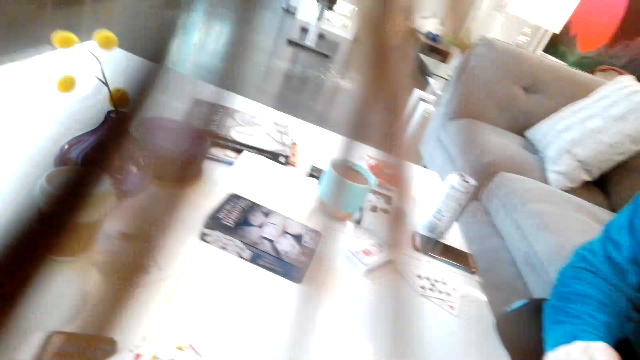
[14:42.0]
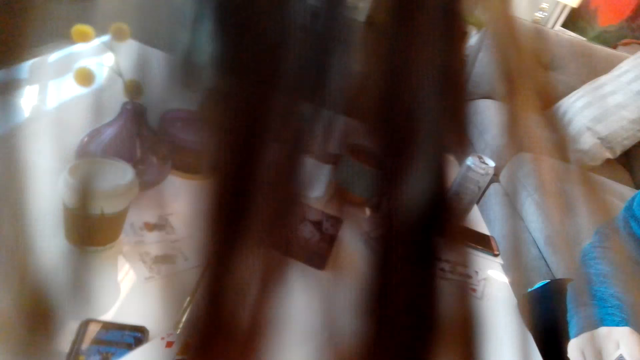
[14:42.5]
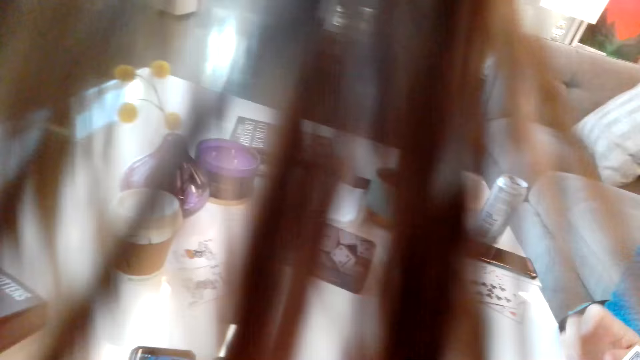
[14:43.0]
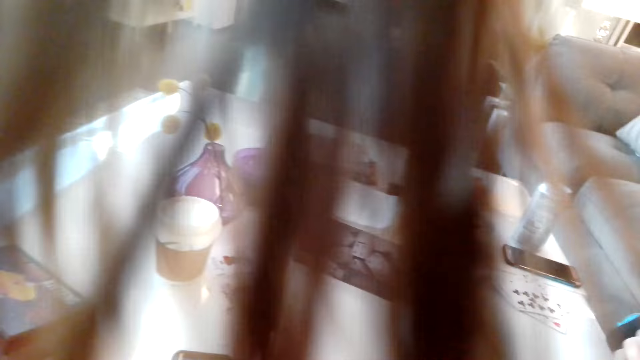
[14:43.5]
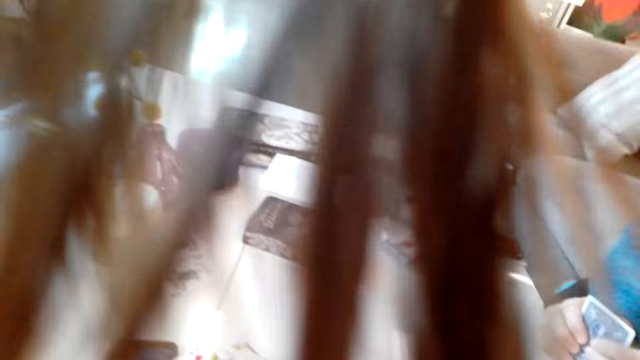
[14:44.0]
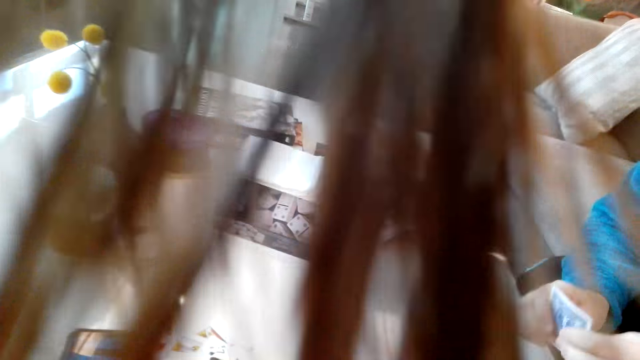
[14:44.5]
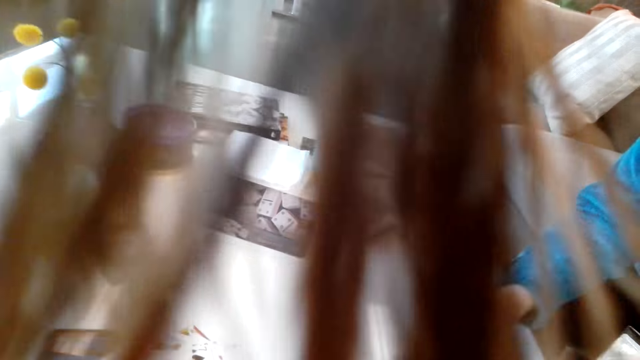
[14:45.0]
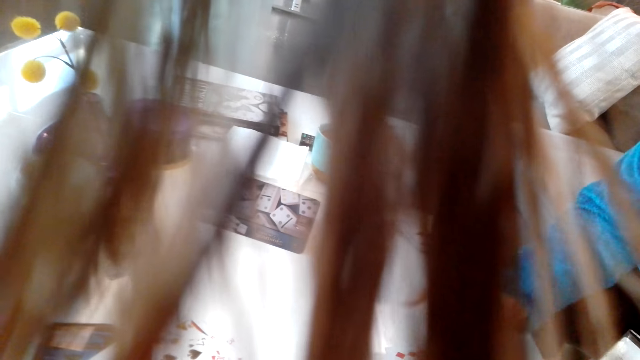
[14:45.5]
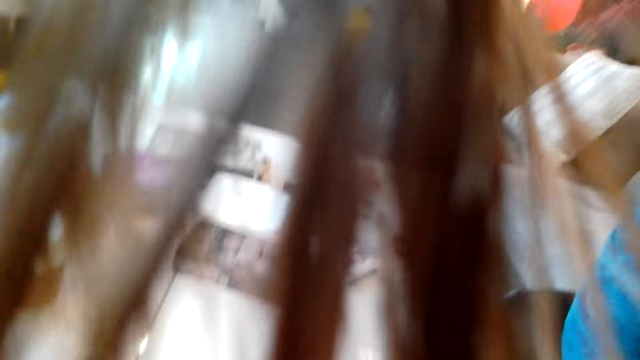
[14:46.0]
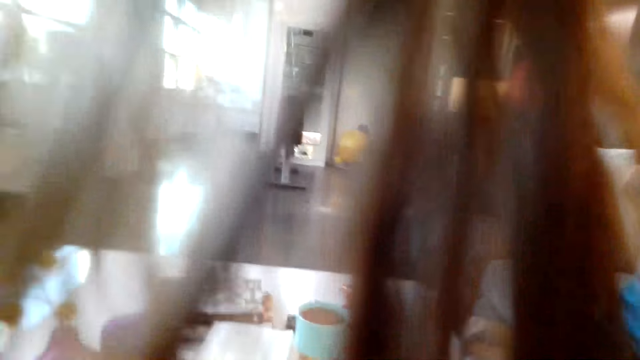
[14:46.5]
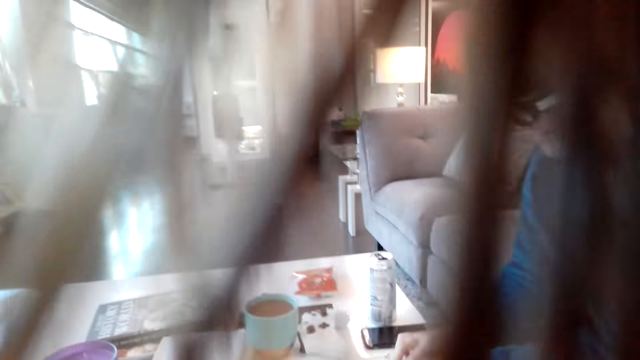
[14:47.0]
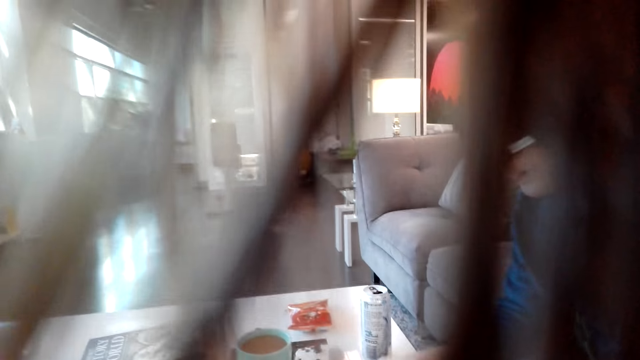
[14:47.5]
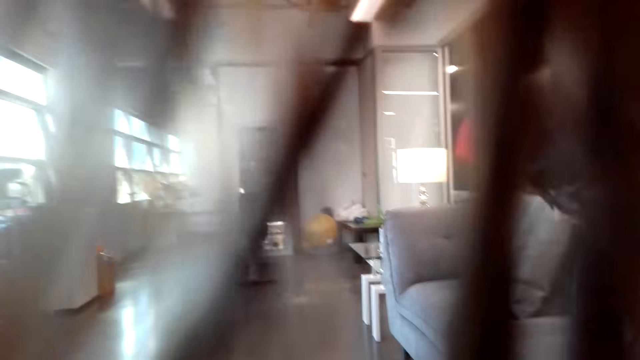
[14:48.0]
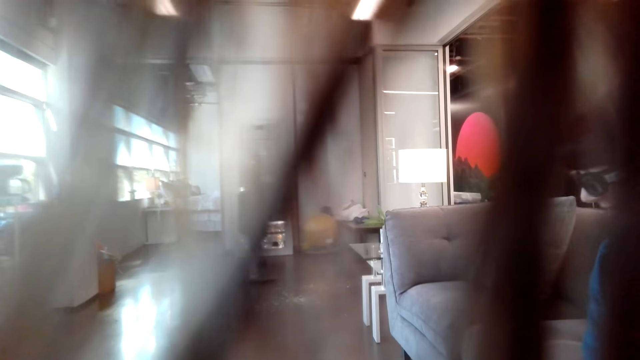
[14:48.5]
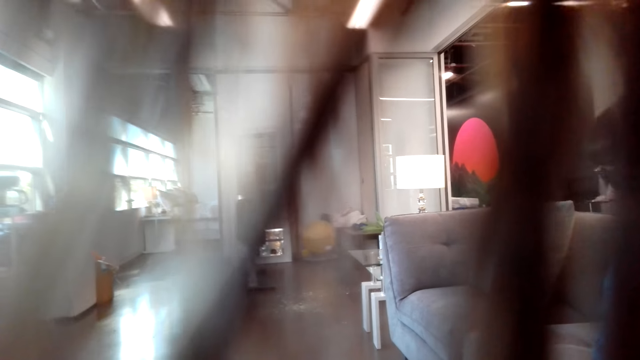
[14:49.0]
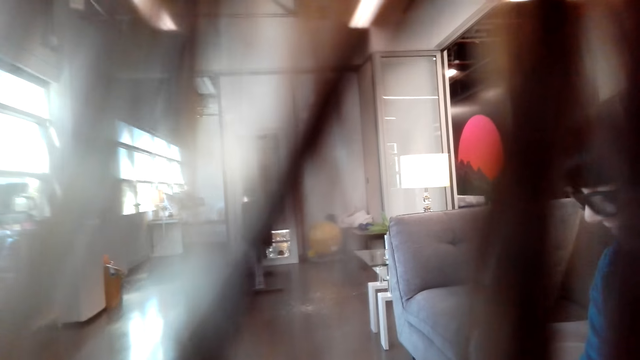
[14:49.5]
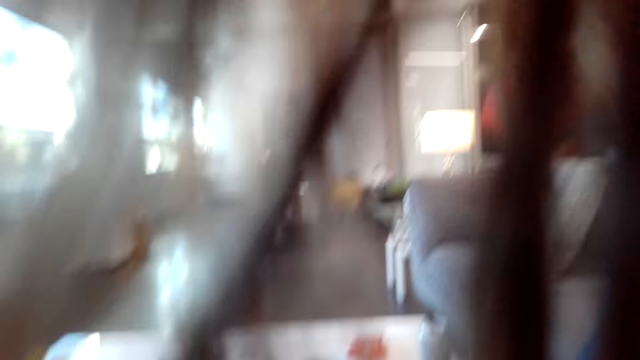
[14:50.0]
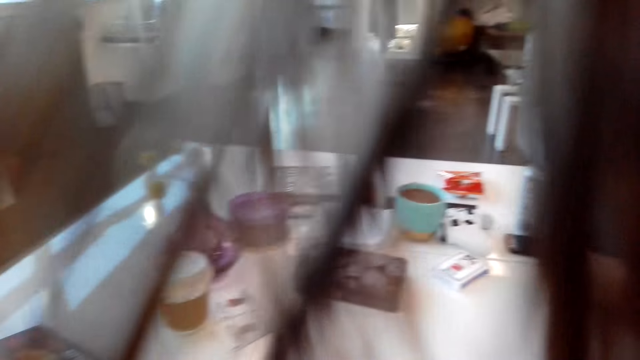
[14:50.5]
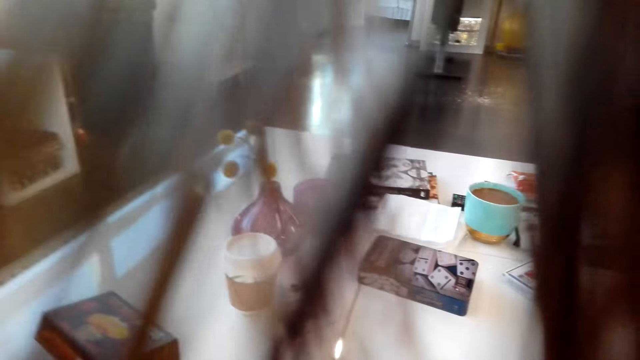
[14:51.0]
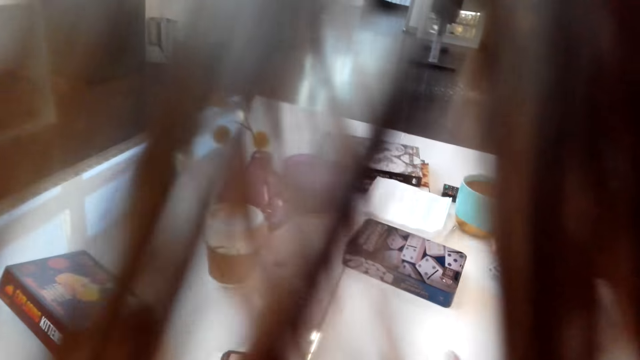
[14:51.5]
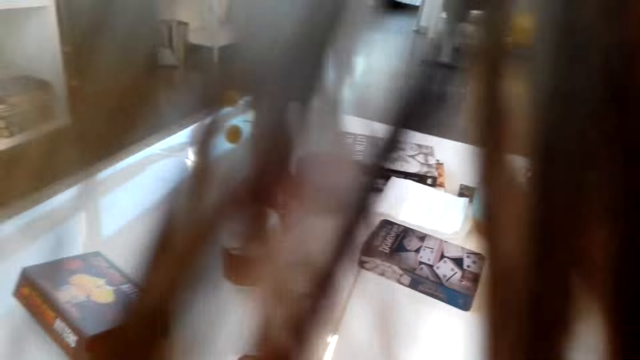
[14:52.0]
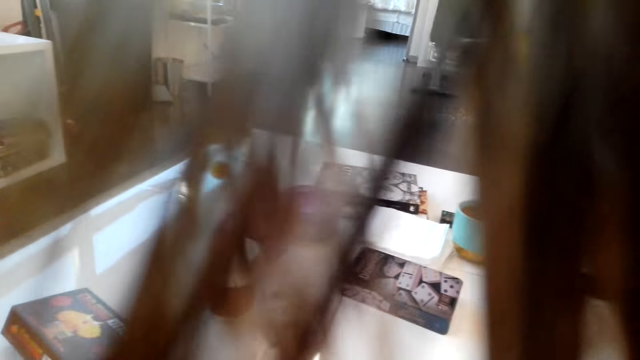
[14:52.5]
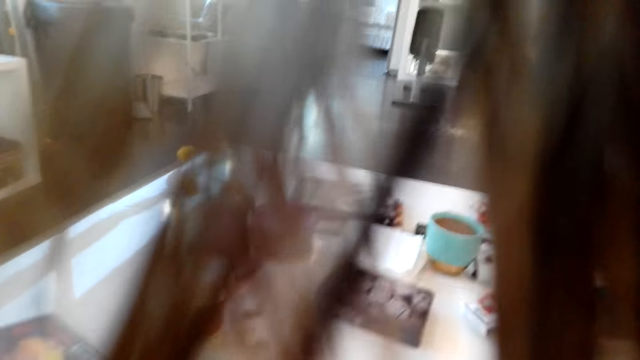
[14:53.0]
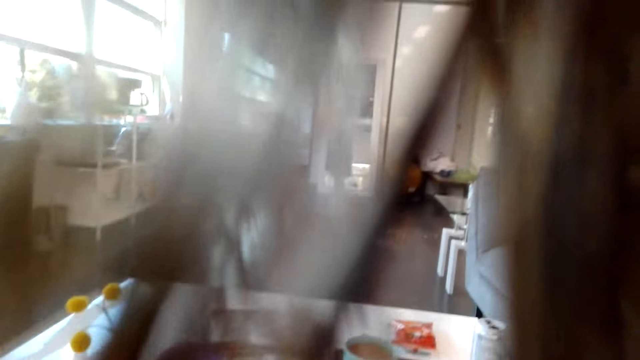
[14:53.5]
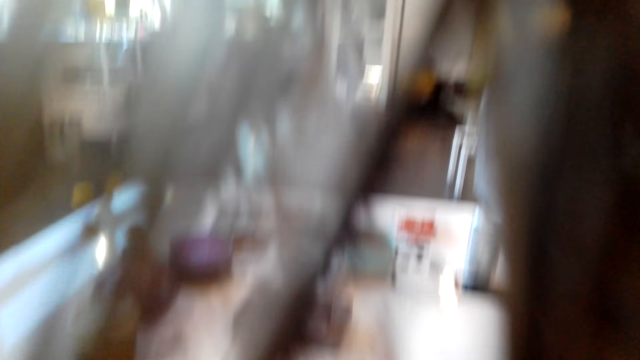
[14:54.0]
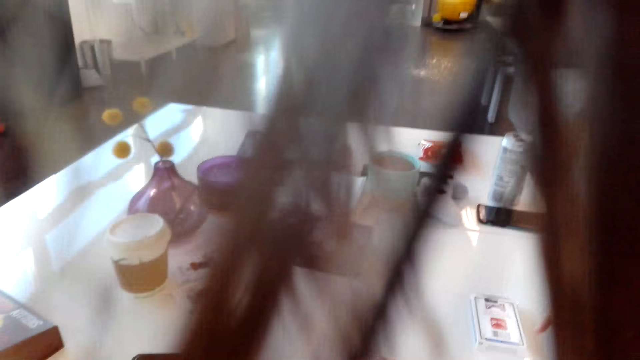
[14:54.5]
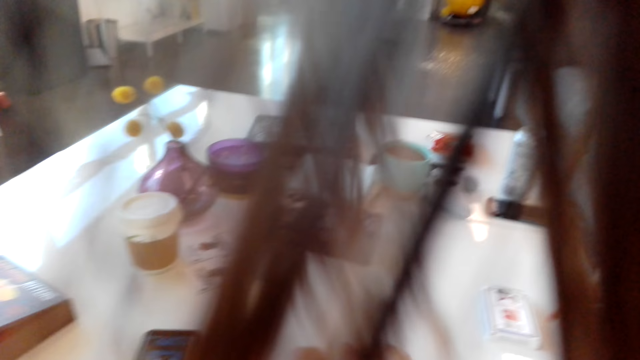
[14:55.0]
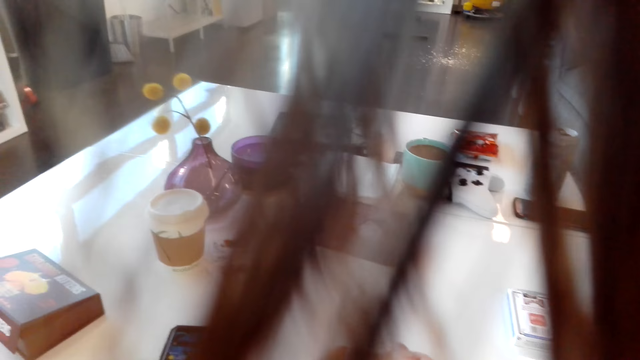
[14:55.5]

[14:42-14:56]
A man flips on his cards, puts a card on the table, and taps the cards on the table.

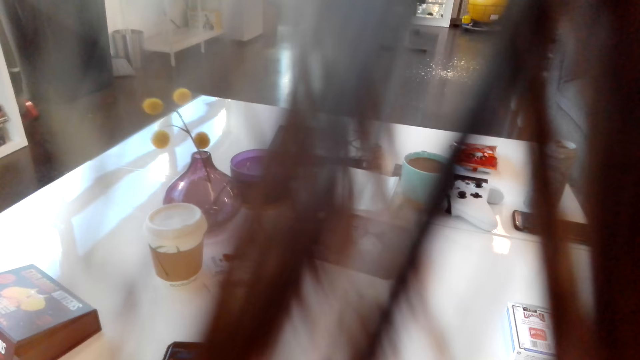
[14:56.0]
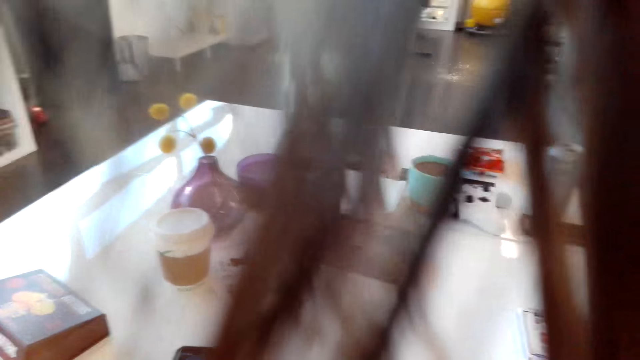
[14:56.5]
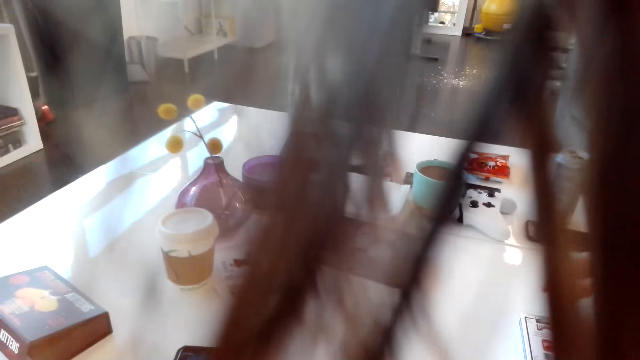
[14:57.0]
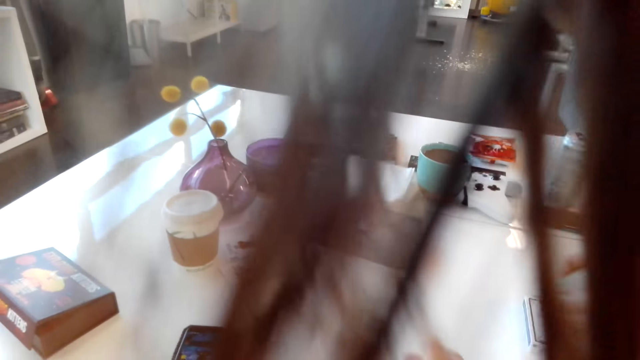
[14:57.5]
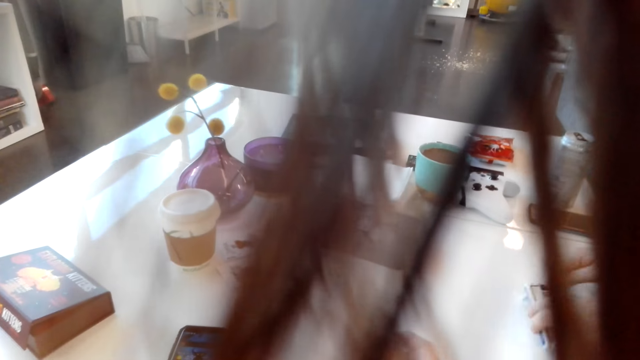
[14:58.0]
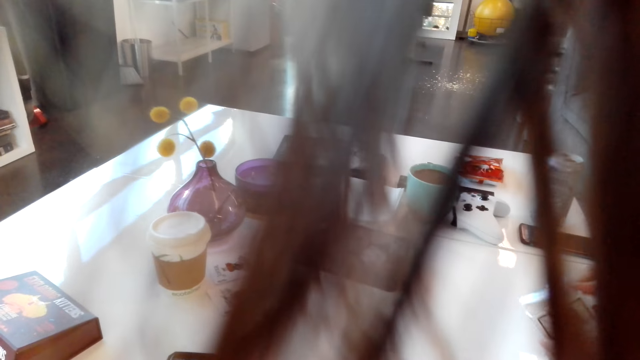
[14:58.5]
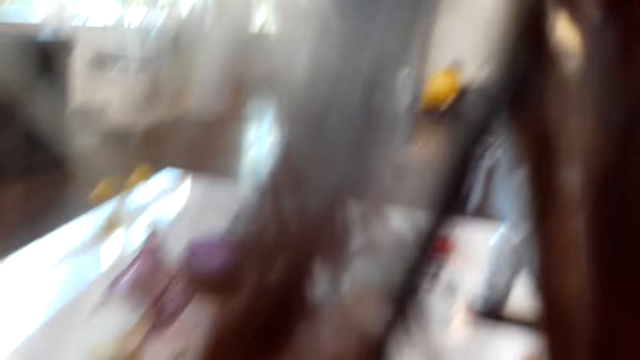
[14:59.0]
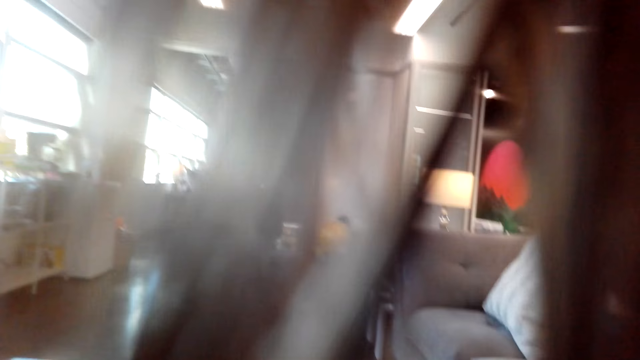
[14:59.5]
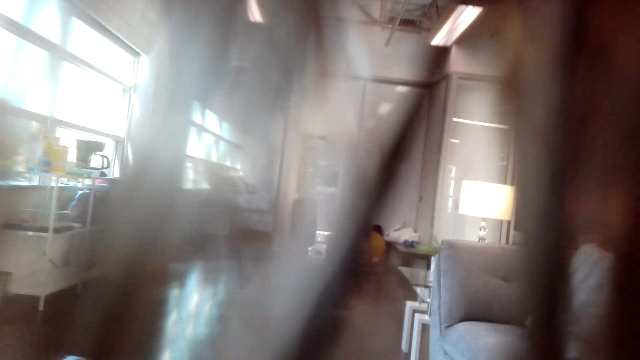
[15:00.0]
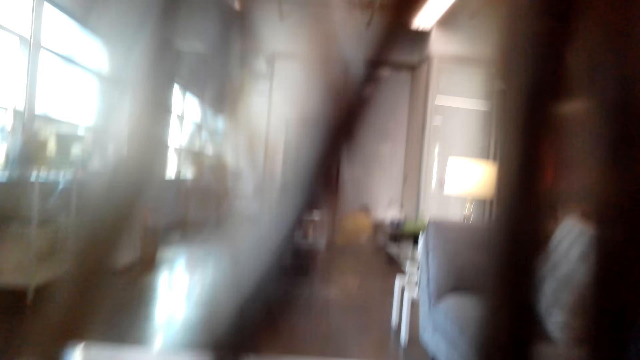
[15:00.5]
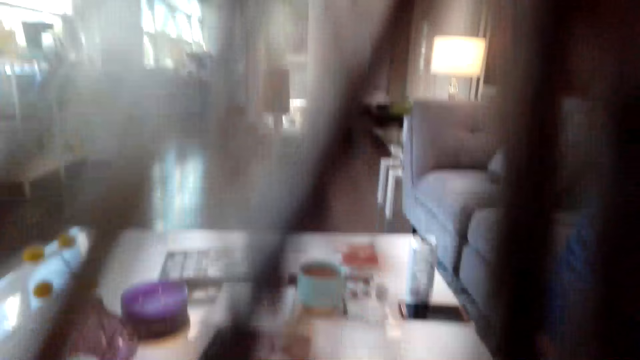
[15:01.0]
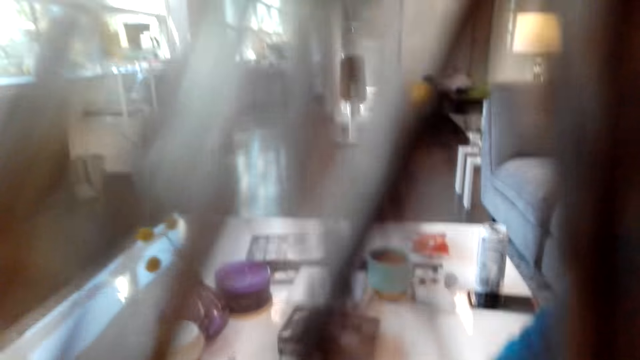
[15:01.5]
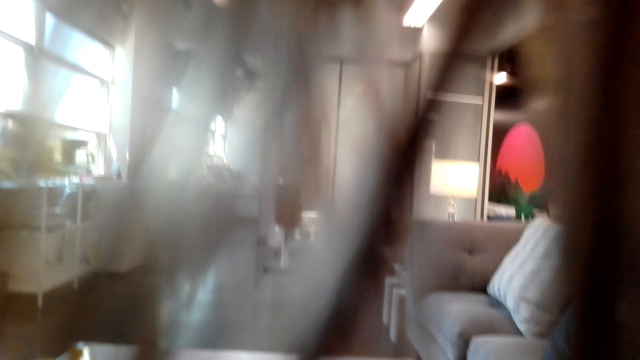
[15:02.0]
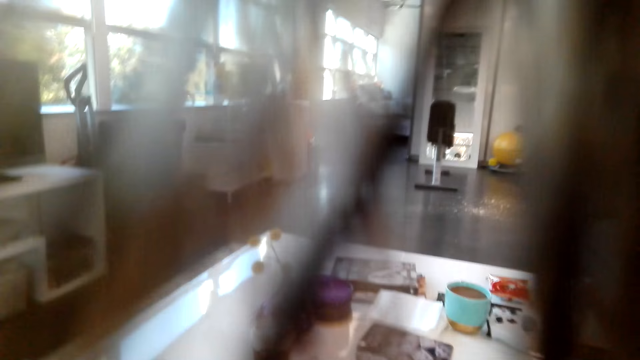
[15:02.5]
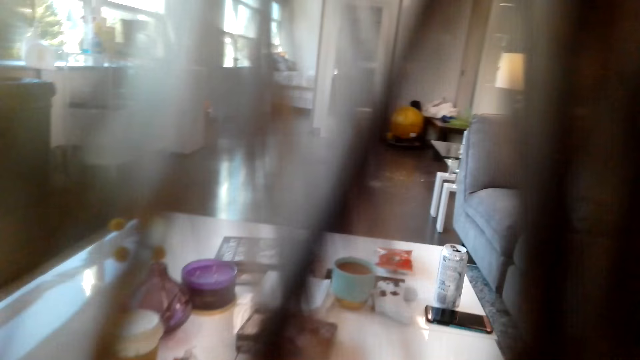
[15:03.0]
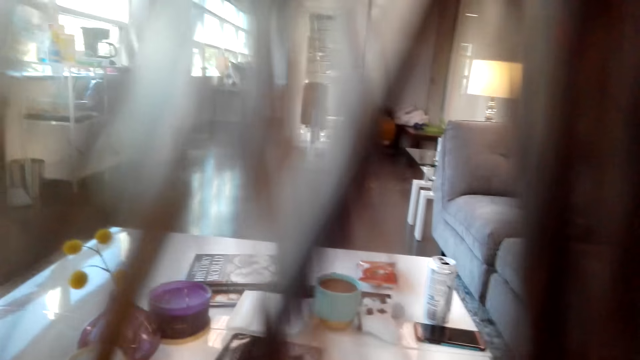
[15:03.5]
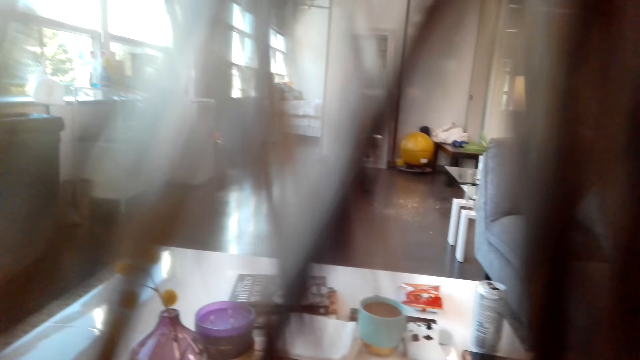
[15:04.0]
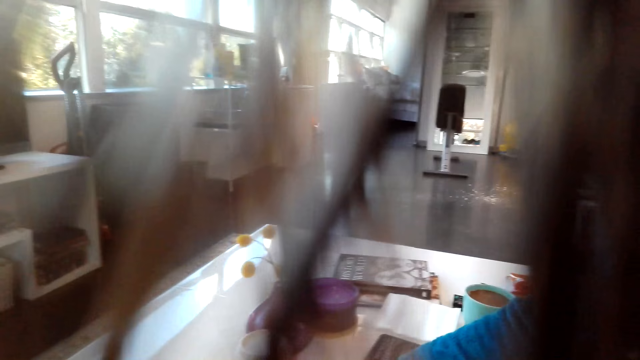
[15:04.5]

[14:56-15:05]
A man puts the cards on the box and closes the box.
